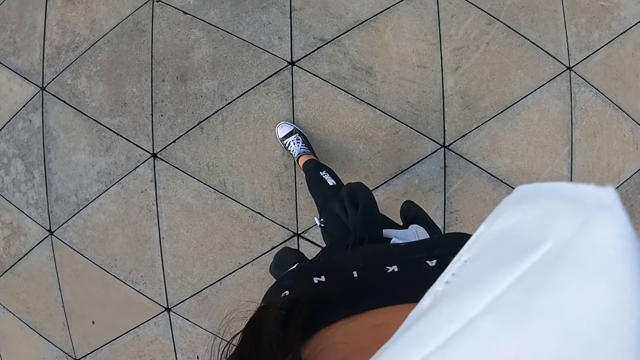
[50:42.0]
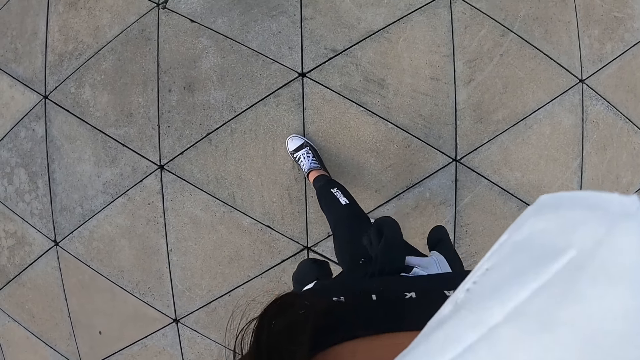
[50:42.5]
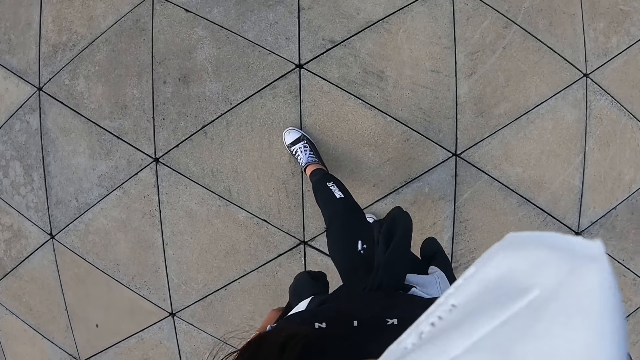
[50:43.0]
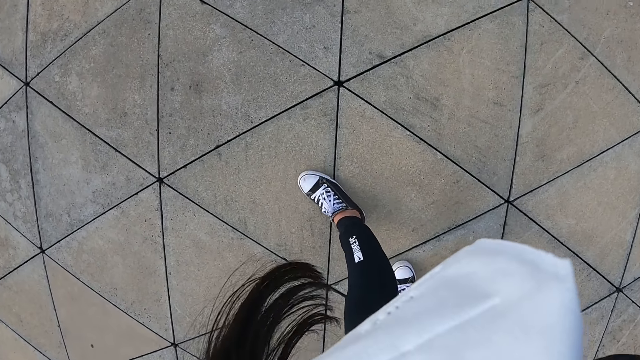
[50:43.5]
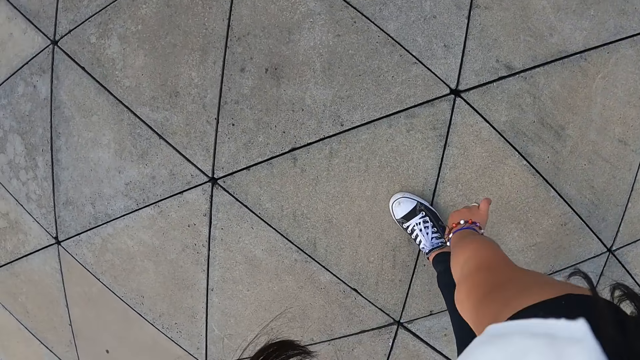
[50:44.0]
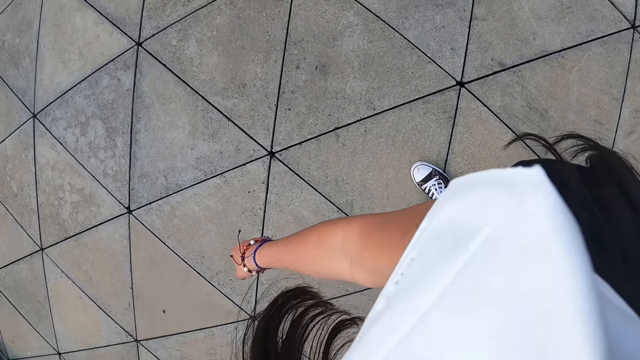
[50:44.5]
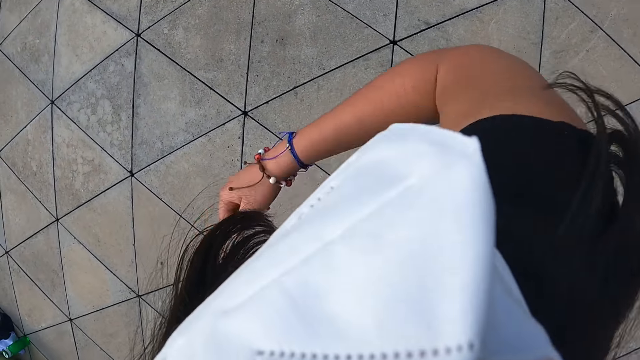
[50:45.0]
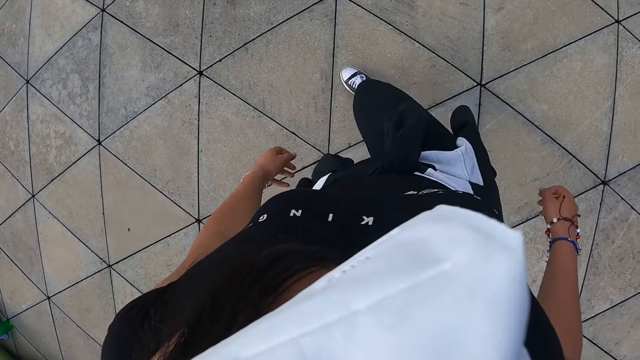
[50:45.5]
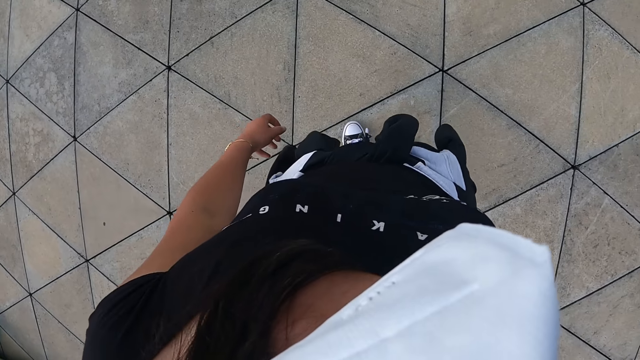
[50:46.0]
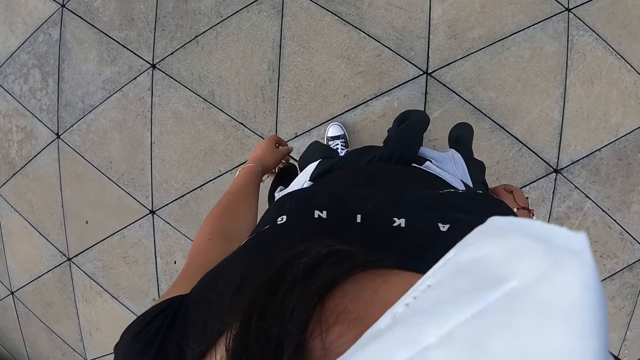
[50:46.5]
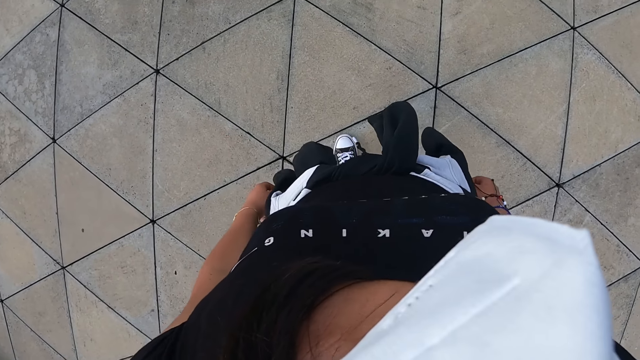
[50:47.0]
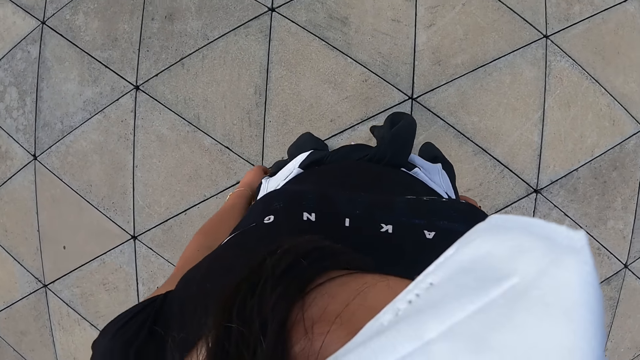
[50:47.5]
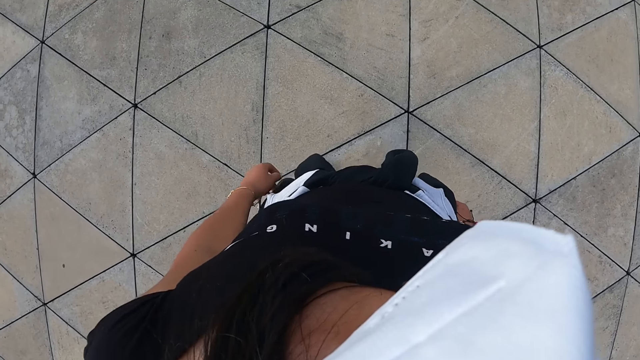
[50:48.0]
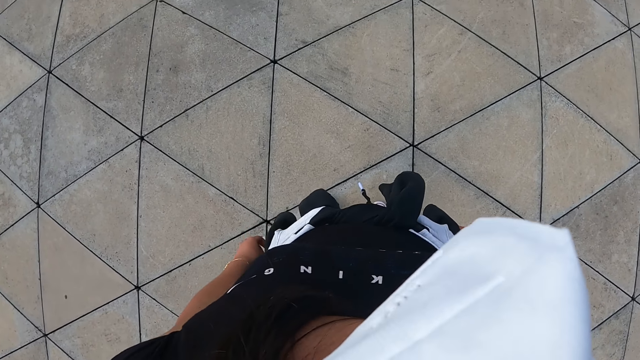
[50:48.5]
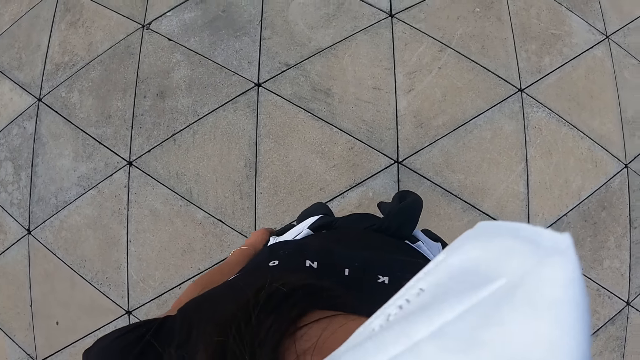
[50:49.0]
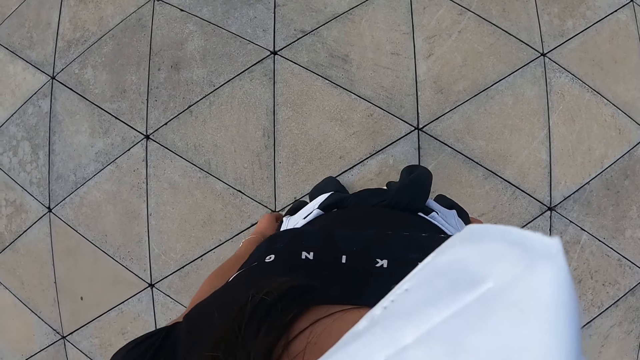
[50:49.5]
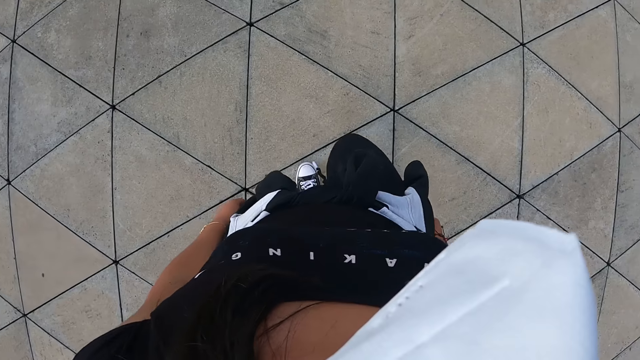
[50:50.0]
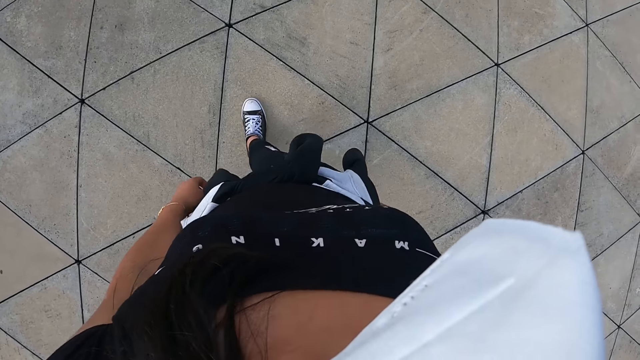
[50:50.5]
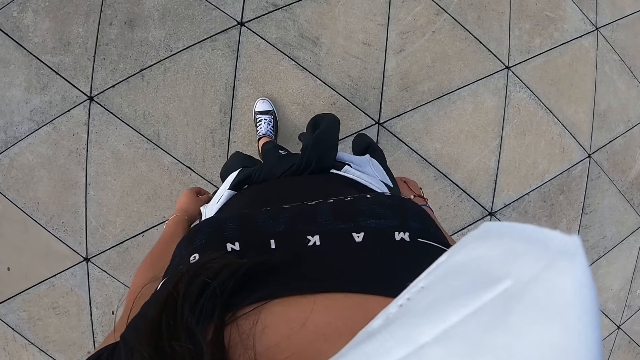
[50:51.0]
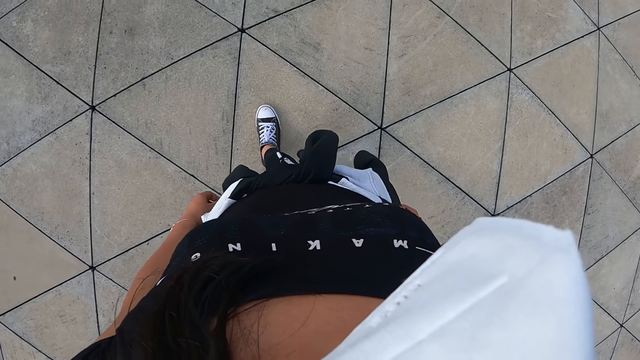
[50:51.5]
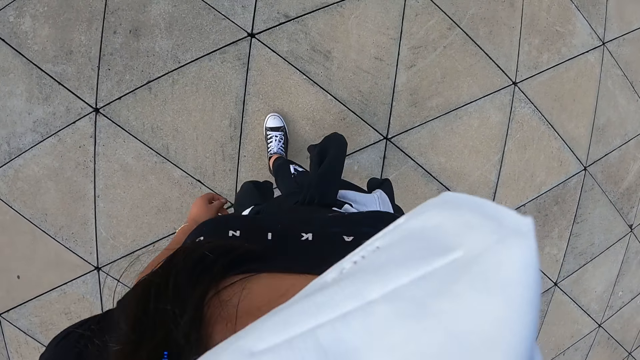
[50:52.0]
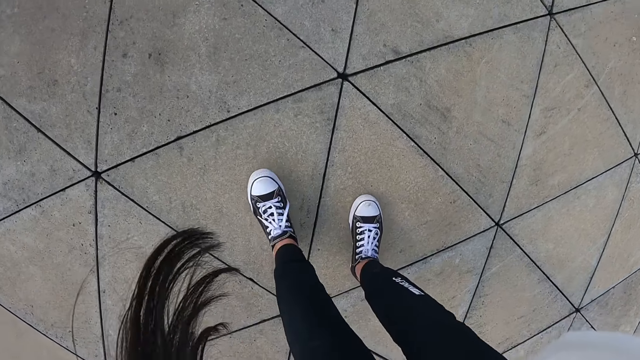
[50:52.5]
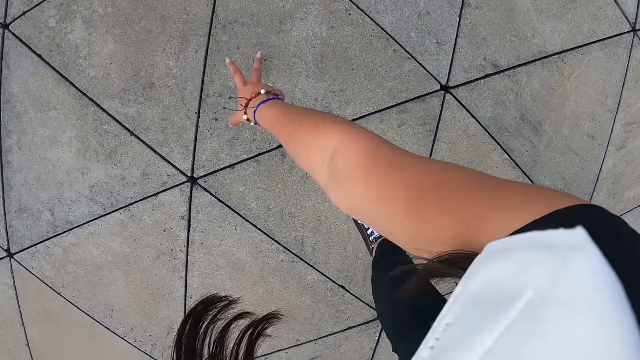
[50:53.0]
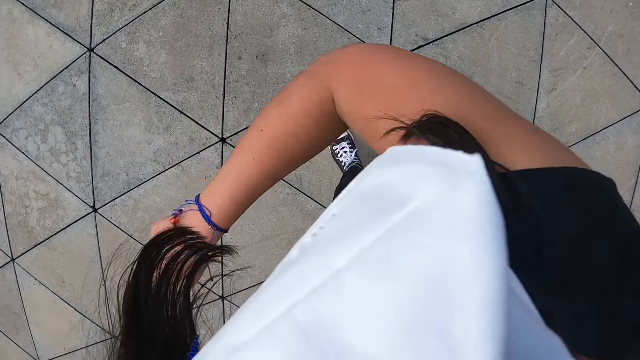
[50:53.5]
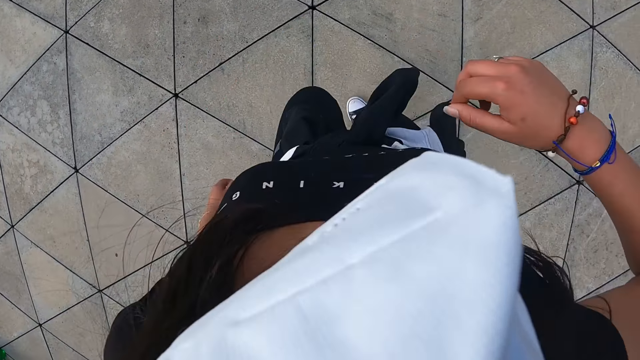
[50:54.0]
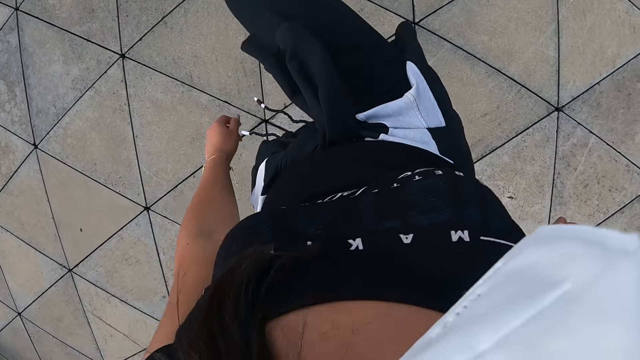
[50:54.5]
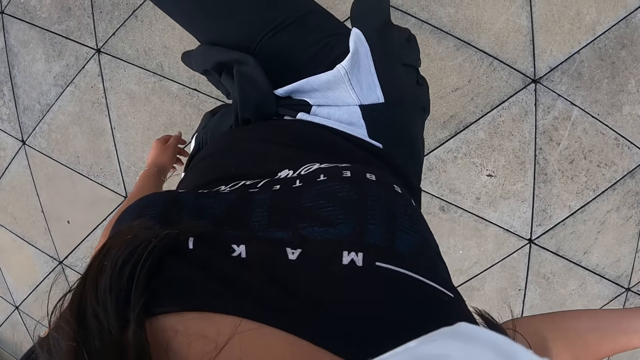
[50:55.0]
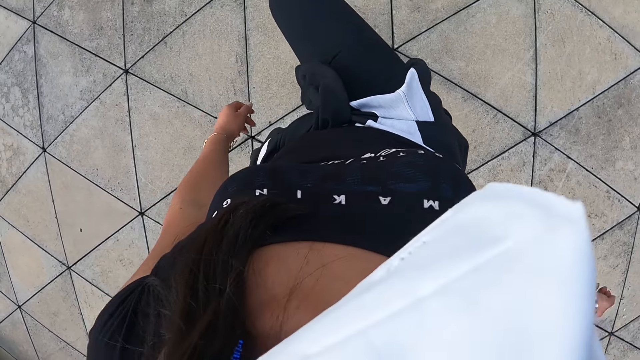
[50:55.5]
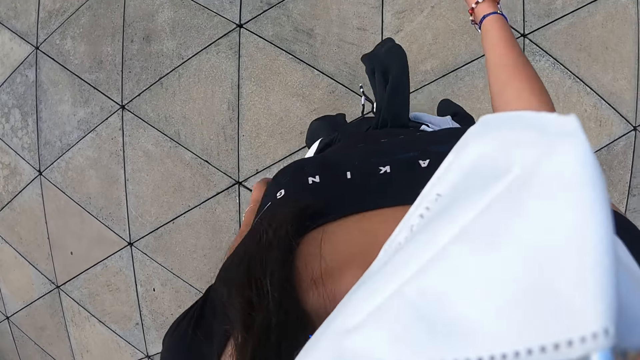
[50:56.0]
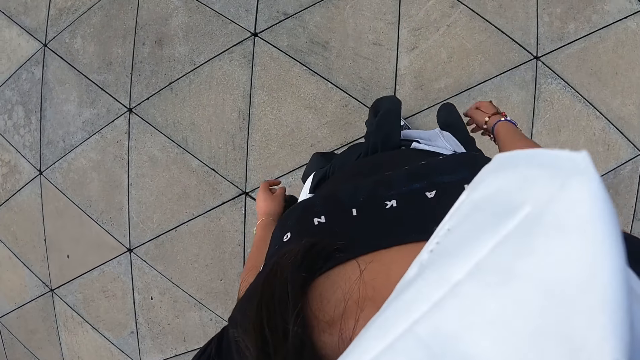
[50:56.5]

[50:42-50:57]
The camera wearer repositions a leg. They work out. They reposition a leg. They bend down and raise up.

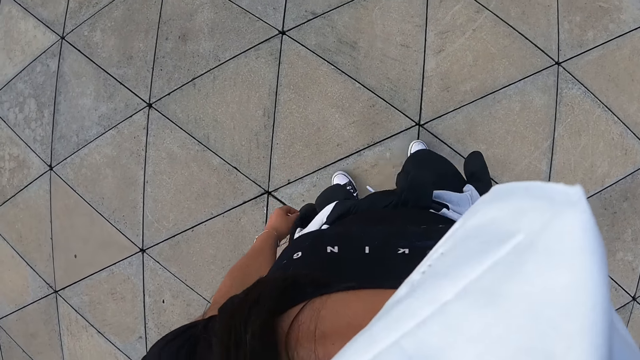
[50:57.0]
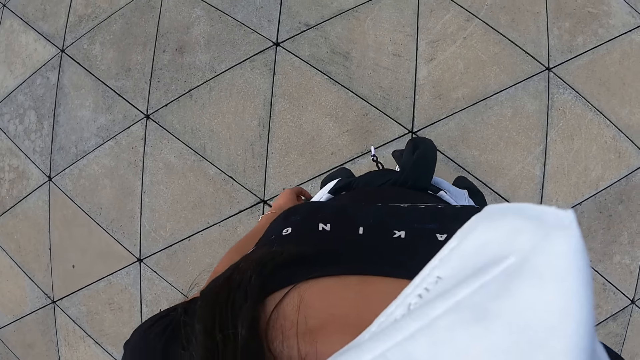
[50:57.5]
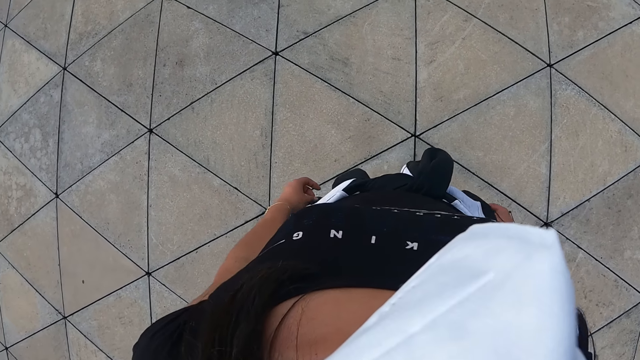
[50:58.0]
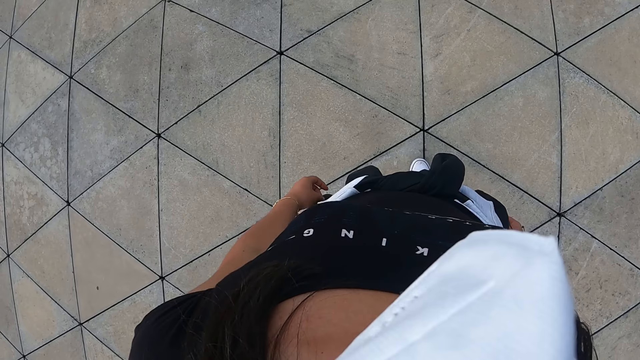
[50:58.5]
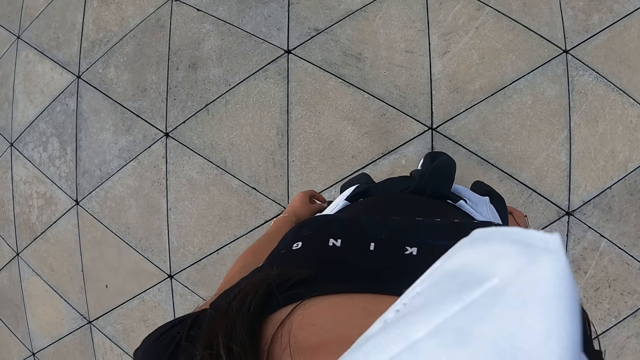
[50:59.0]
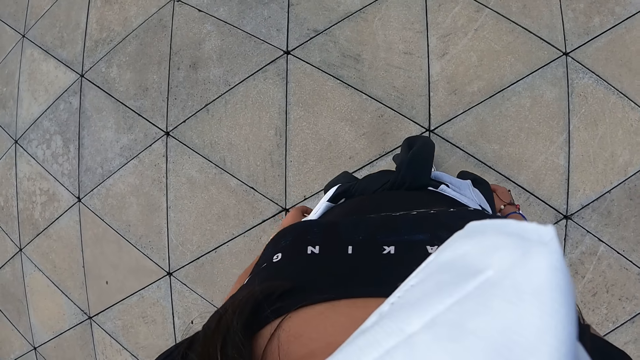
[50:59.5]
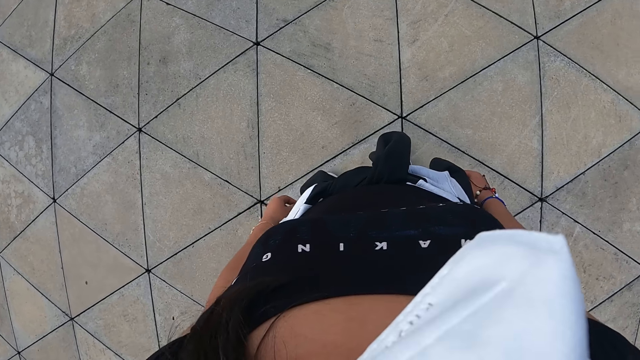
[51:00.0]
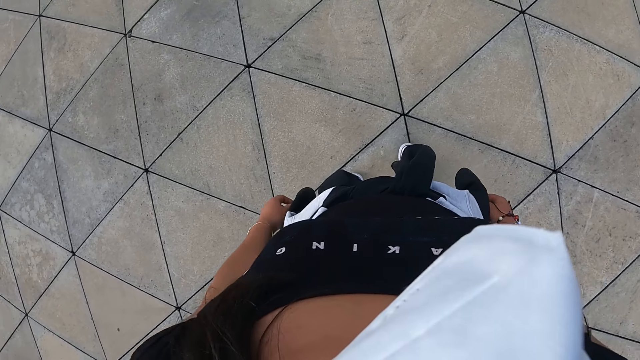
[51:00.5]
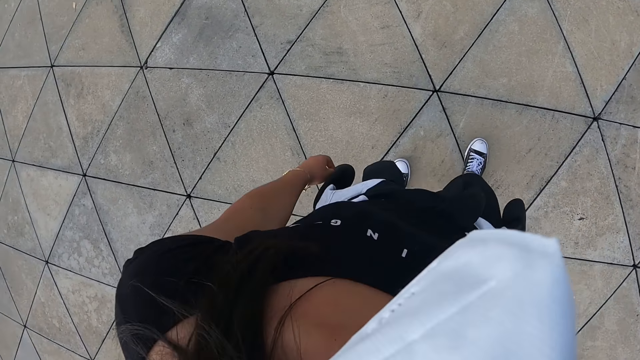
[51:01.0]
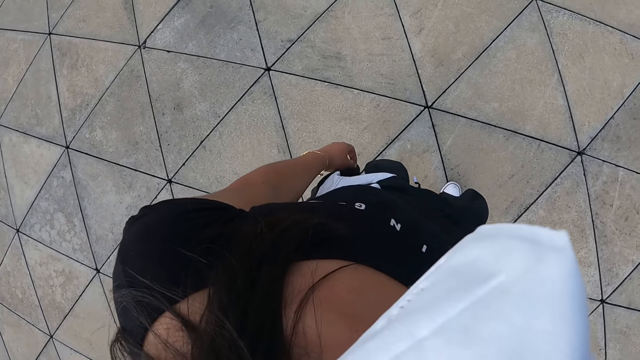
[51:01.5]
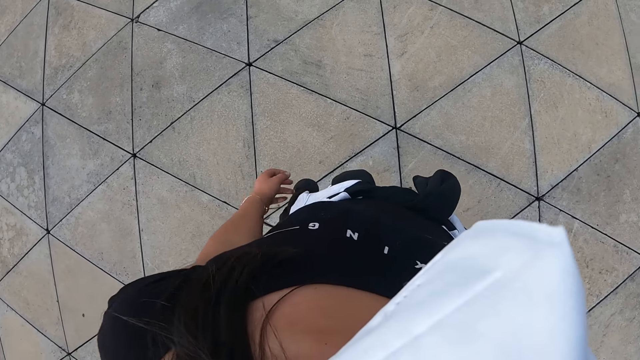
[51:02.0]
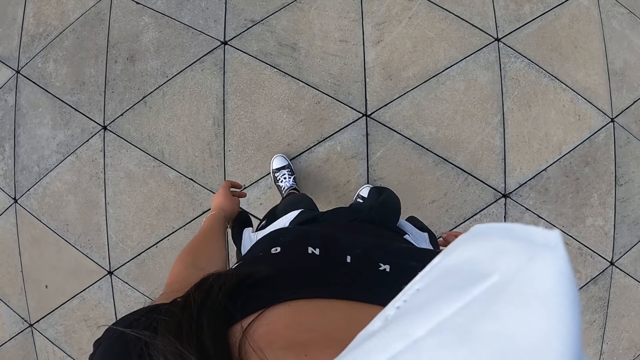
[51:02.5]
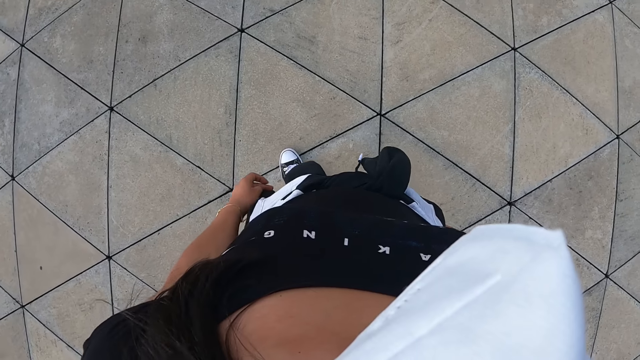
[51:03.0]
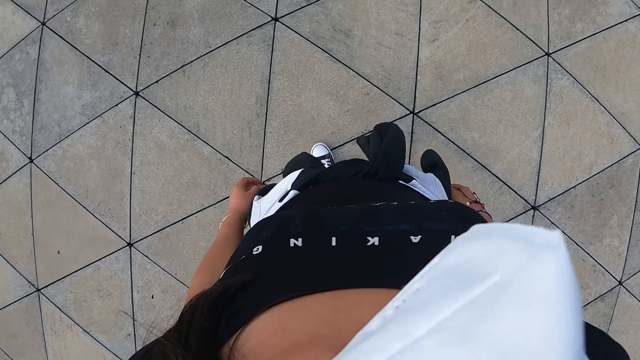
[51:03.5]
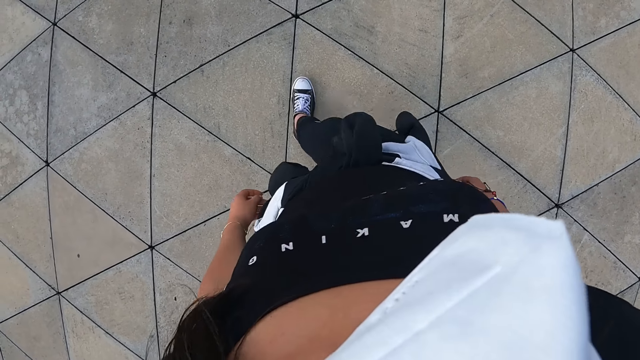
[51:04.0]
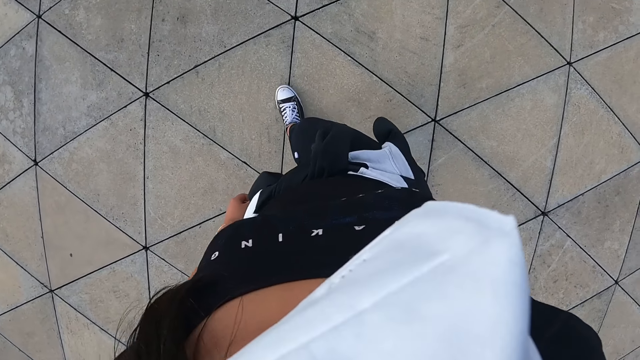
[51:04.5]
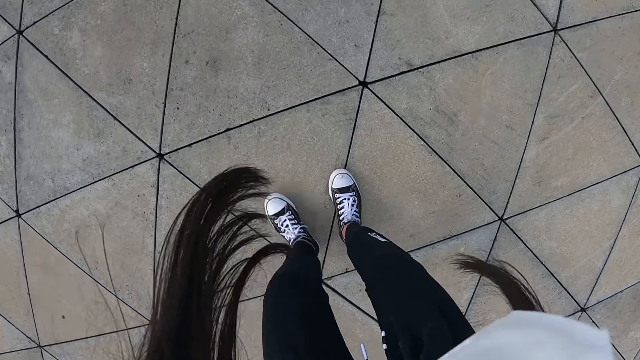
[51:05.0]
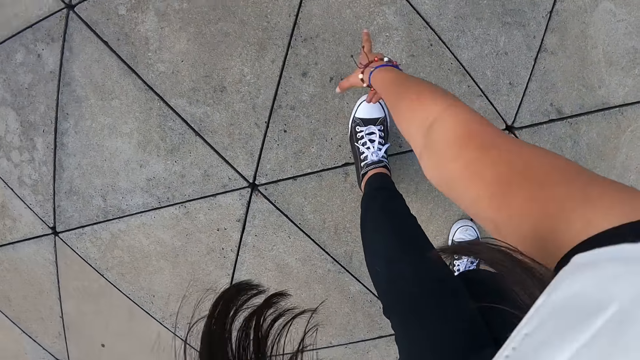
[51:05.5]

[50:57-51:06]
The camera wearer moves around. They reposition a leg and bend forward.
